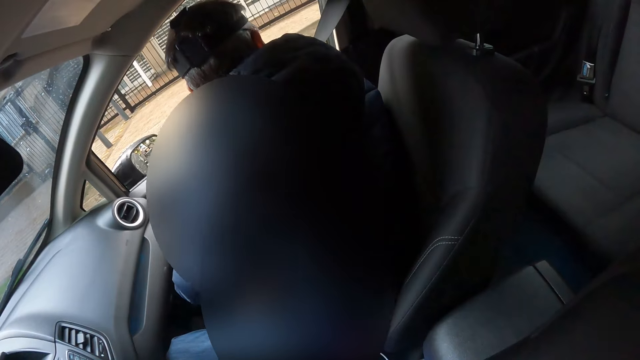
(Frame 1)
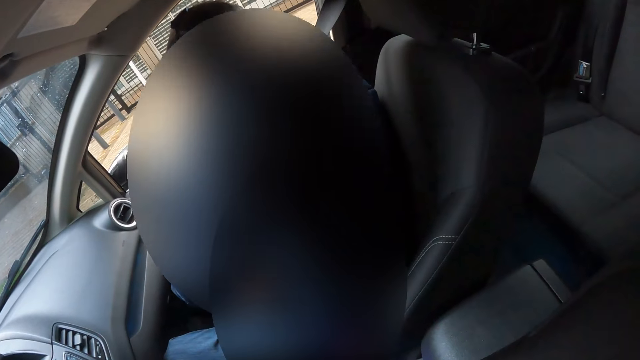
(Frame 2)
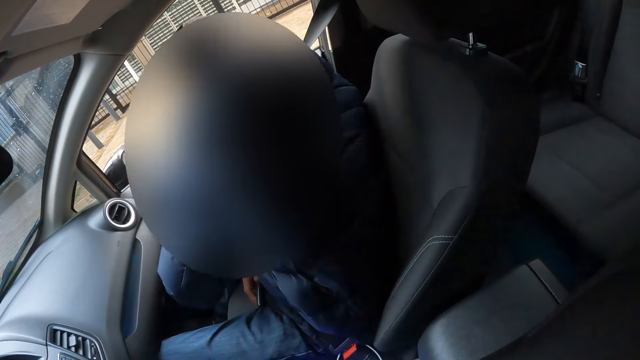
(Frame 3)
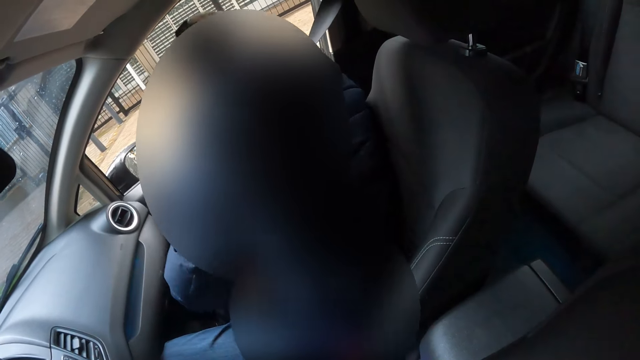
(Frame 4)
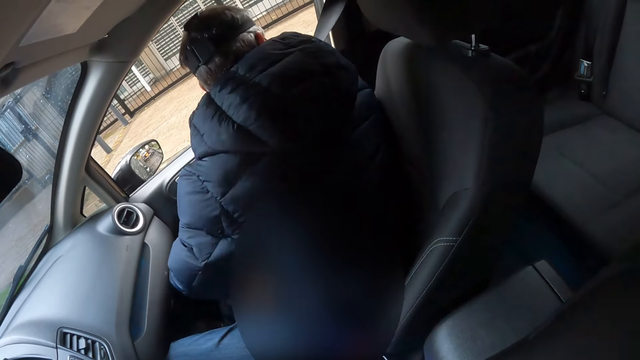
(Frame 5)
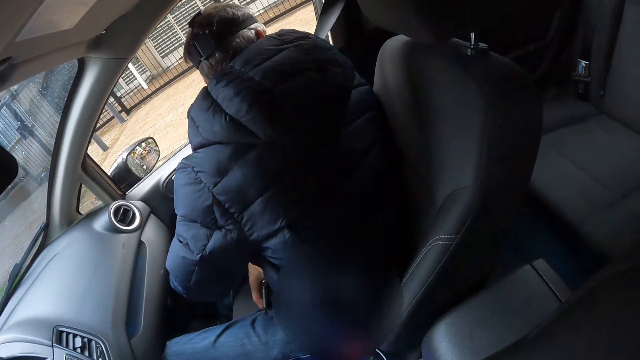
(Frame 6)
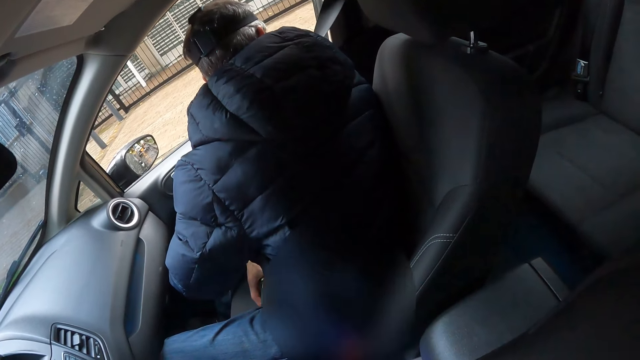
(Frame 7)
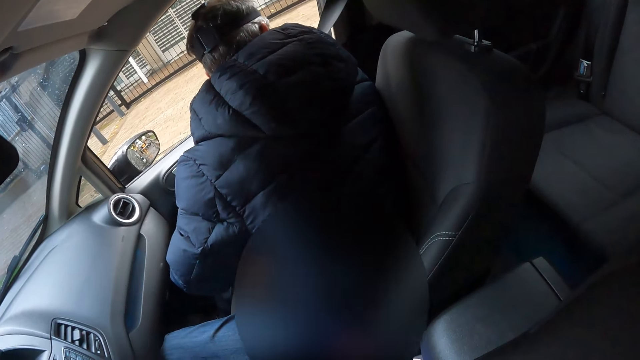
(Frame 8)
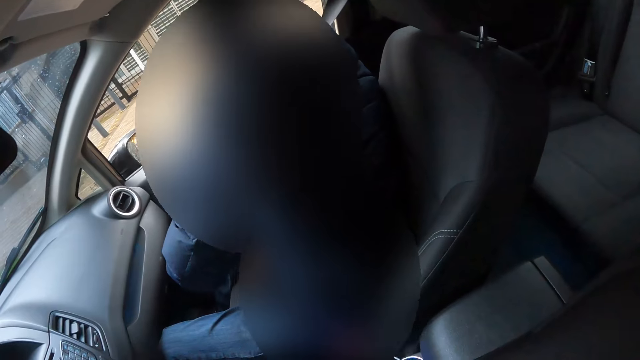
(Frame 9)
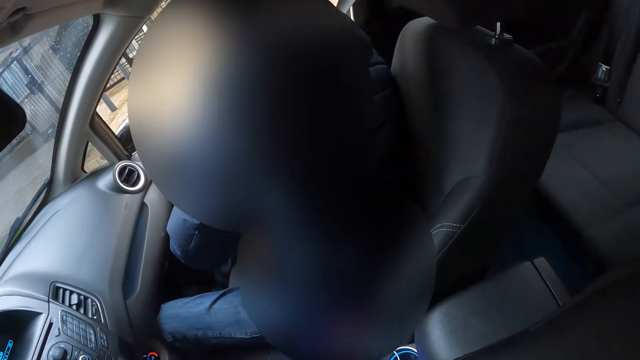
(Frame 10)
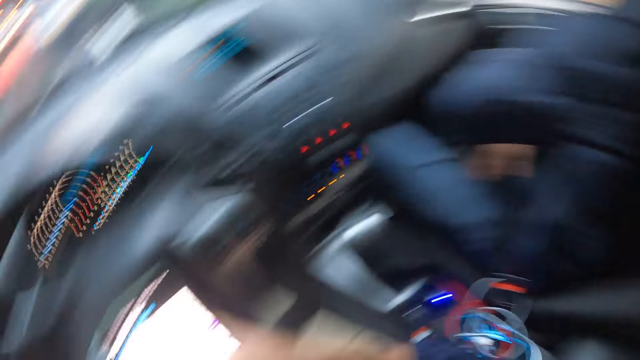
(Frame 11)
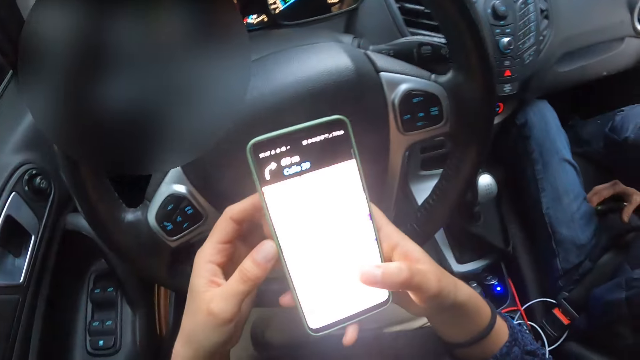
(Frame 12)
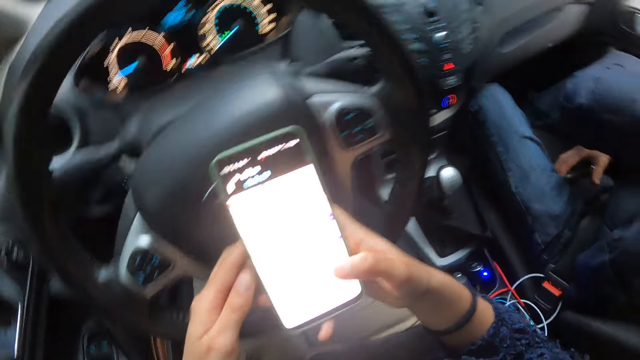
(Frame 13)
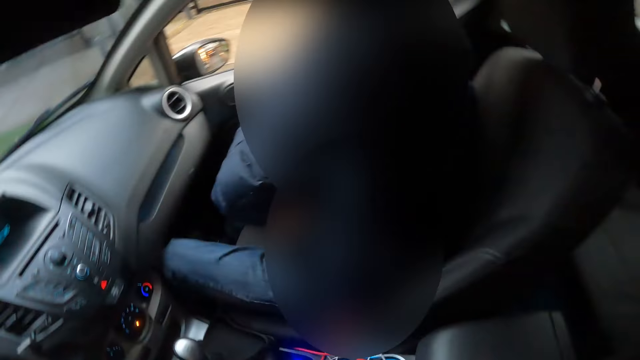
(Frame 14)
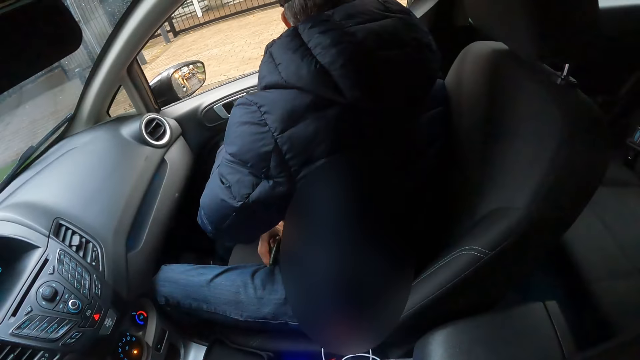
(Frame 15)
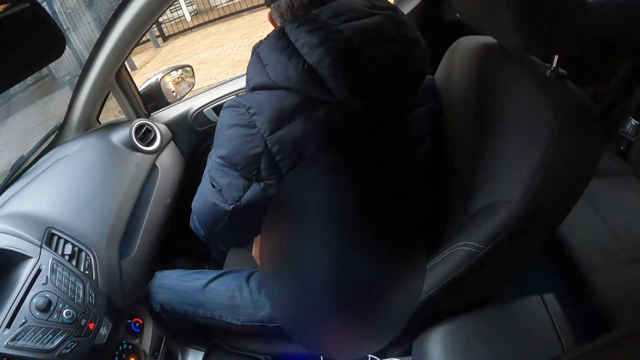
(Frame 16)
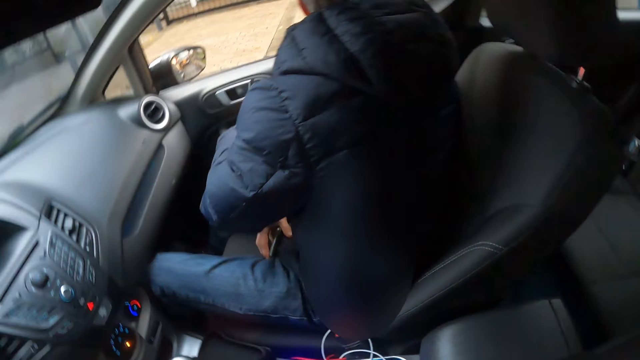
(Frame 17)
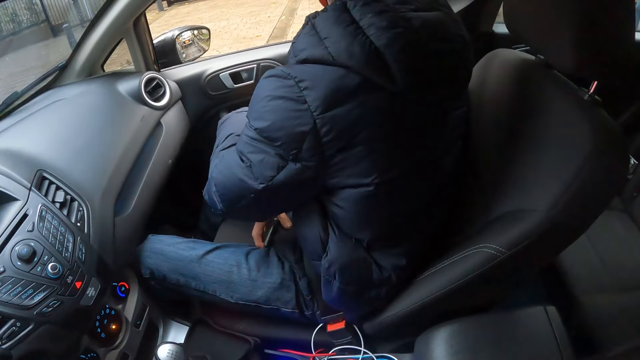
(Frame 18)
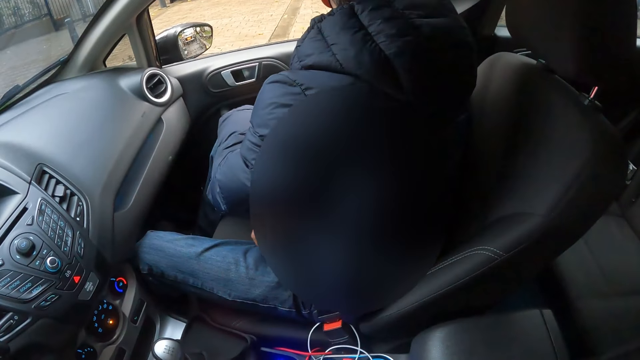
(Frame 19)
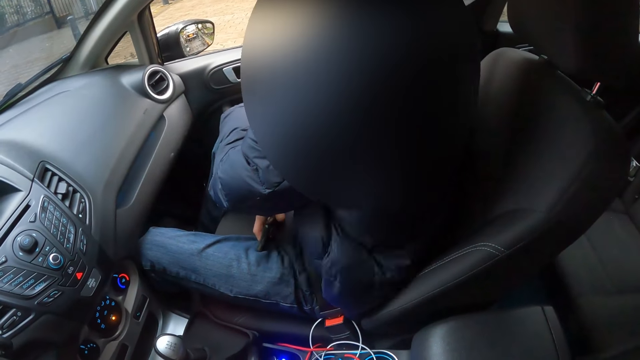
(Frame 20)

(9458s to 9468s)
The camera wearer uses a mobile phone. They look at a man.

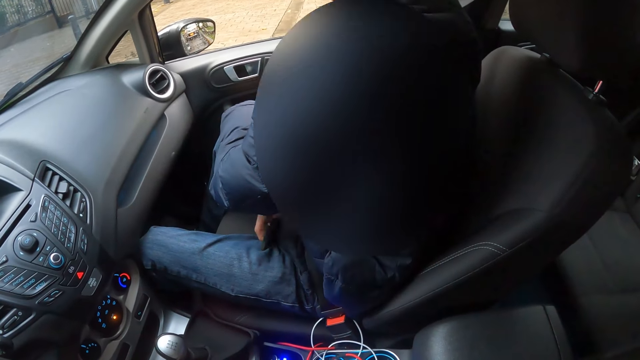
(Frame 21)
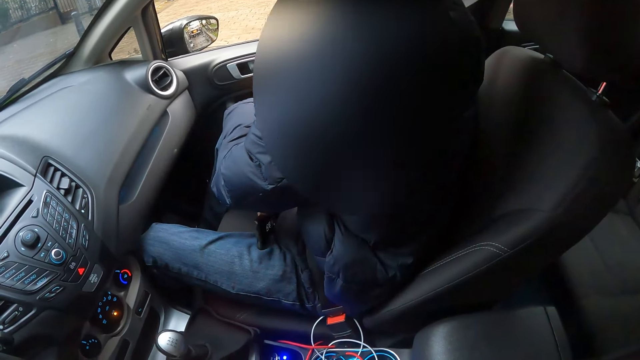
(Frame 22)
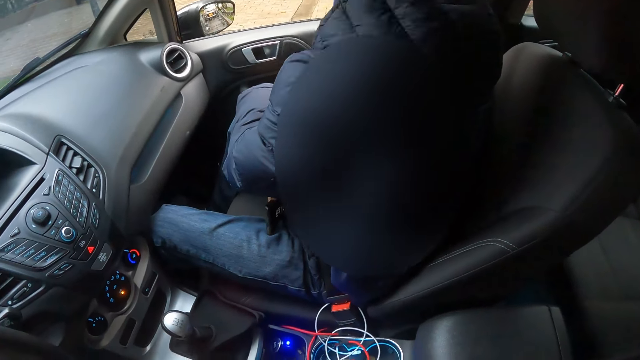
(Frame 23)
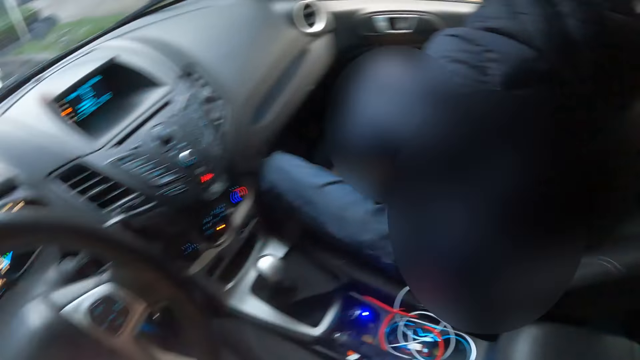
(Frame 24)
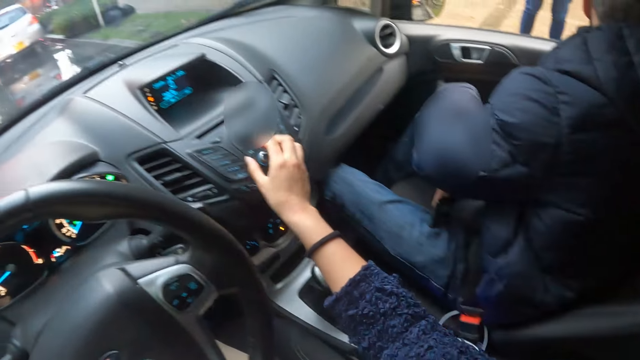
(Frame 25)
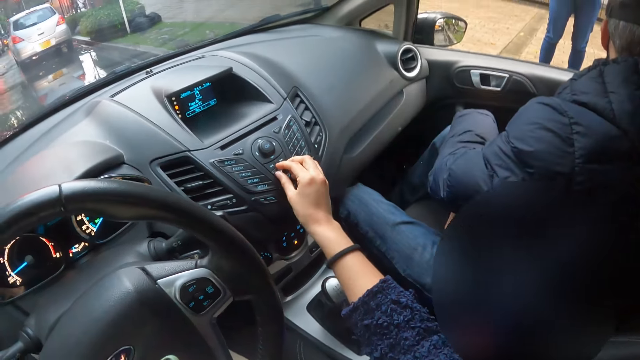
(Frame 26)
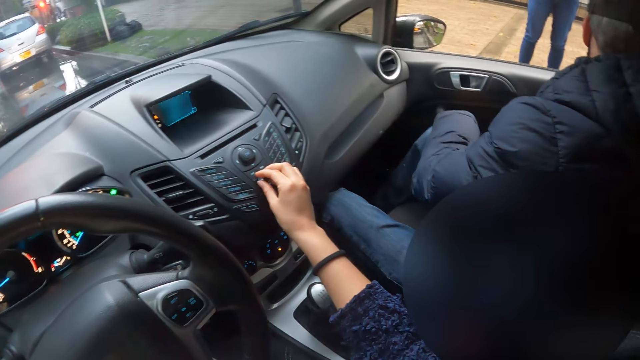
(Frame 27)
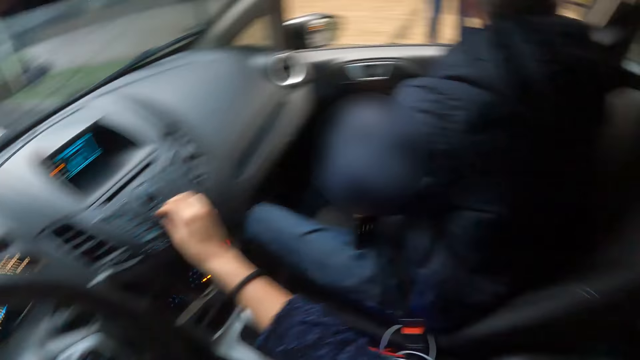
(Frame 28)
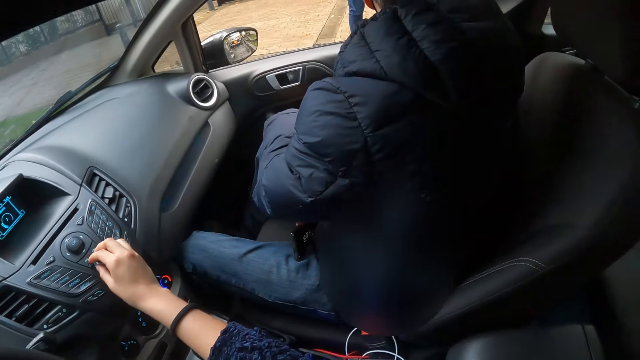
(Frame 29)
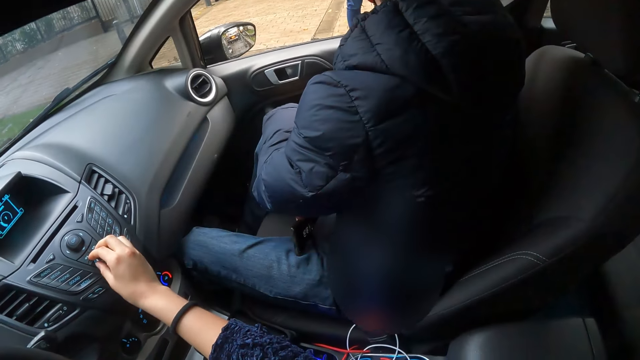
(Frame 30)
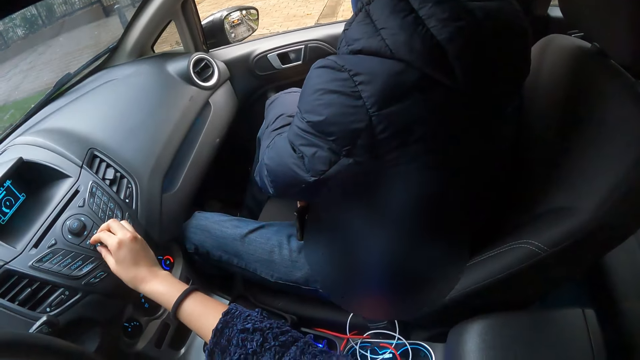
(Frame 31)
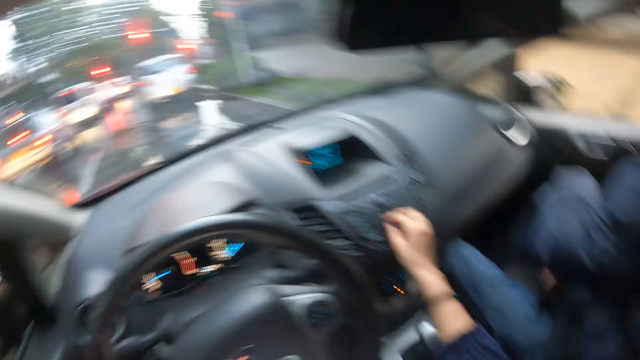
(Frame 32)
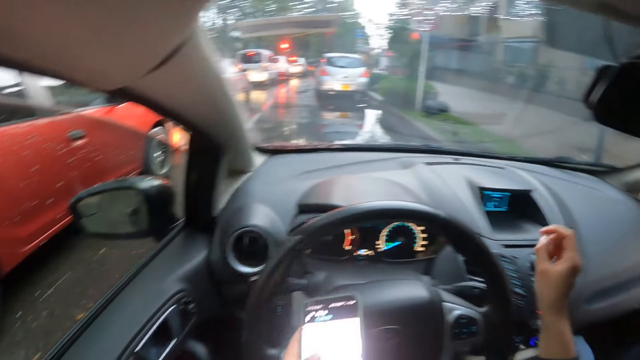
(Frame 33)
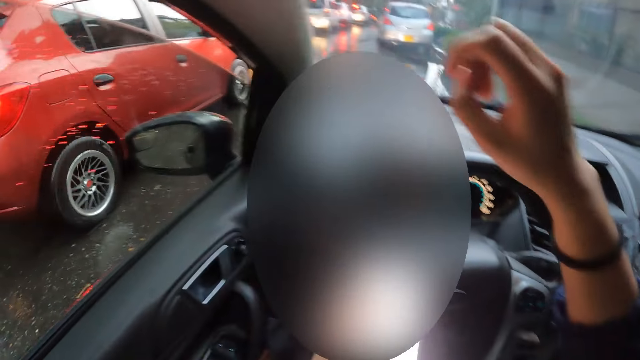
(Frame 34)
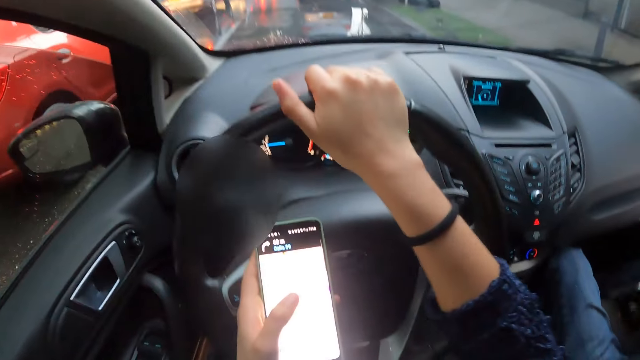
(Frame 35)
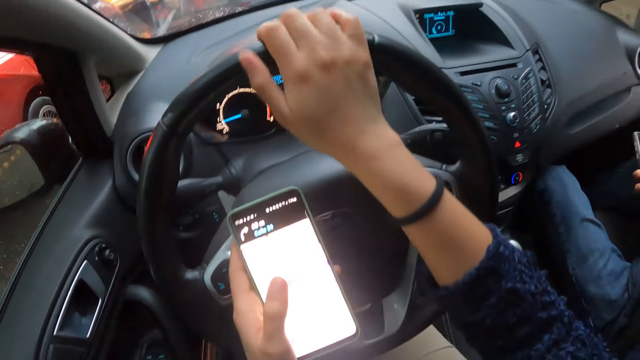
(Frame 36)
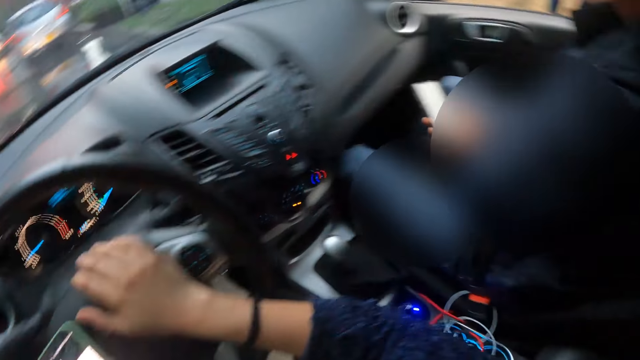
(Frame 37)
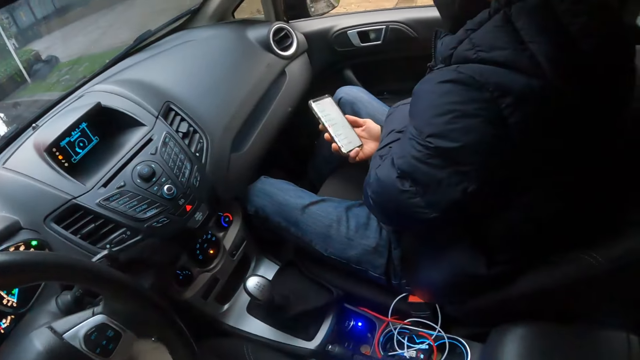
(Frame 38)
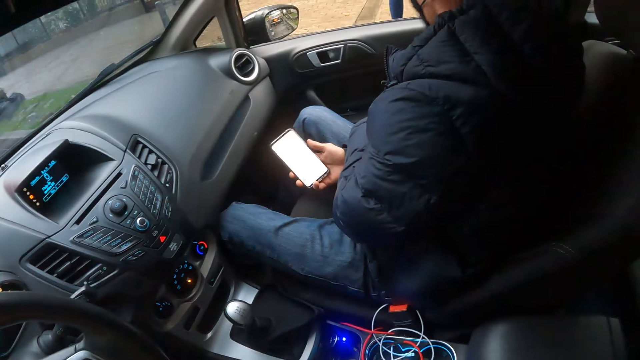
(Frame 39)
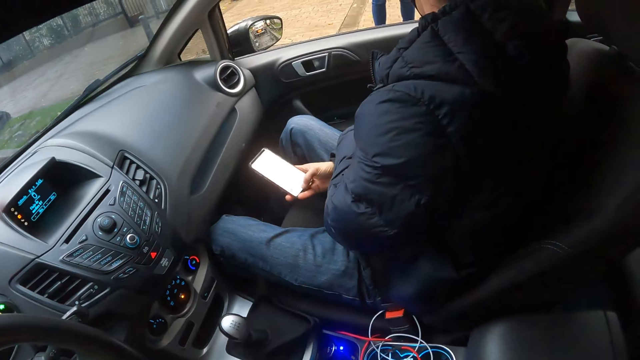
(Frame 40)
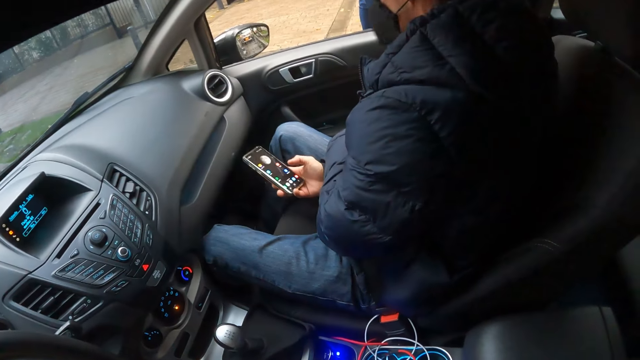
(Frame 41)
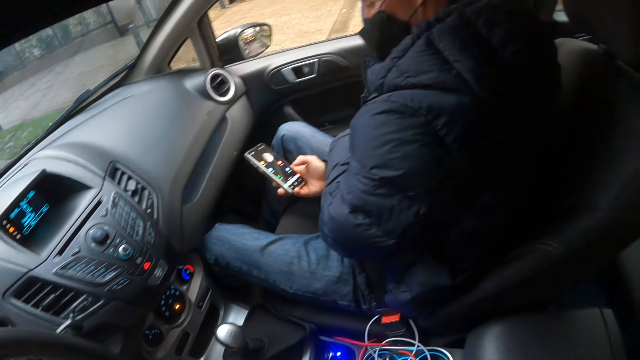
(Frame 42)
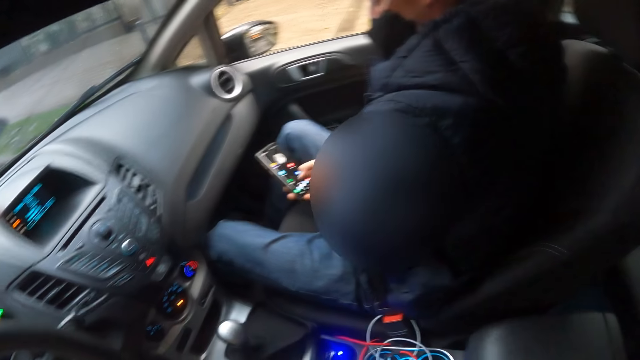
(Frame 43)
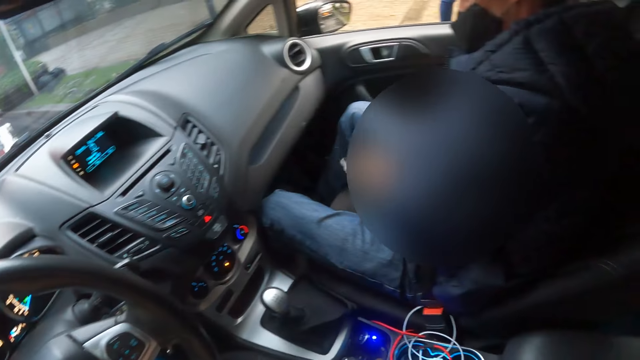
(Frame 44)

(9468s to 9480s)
The camera wearer toggles an audio switch in the car with his right hand. He holds the phone with his left hand. He holds the steering wheel of the car with his right hand. He operates the phone with his left hand. A man operates the phone with his right hand.
